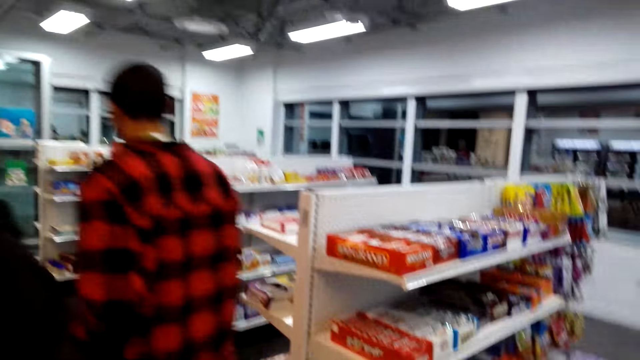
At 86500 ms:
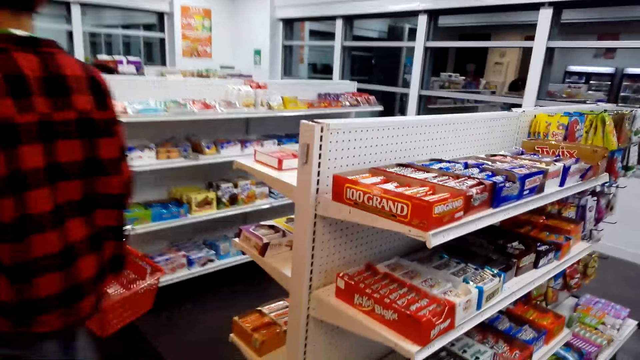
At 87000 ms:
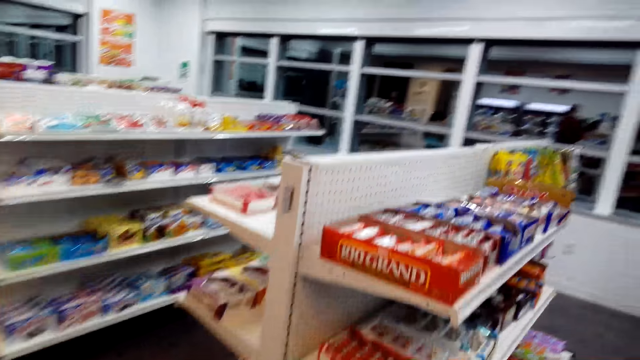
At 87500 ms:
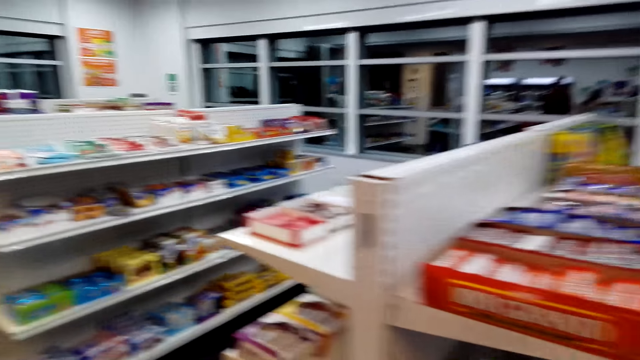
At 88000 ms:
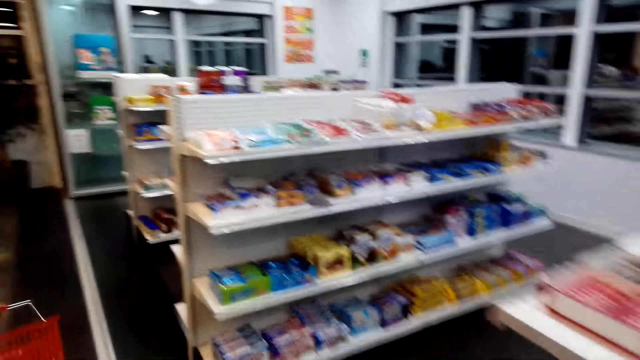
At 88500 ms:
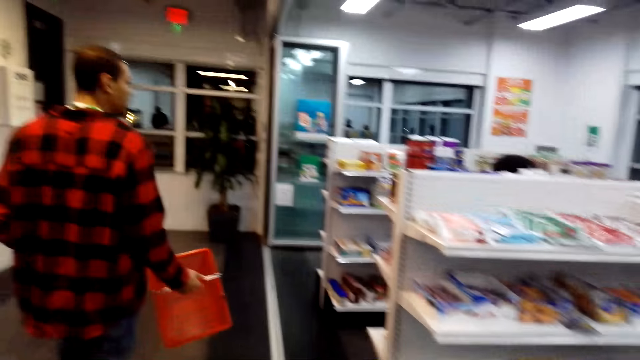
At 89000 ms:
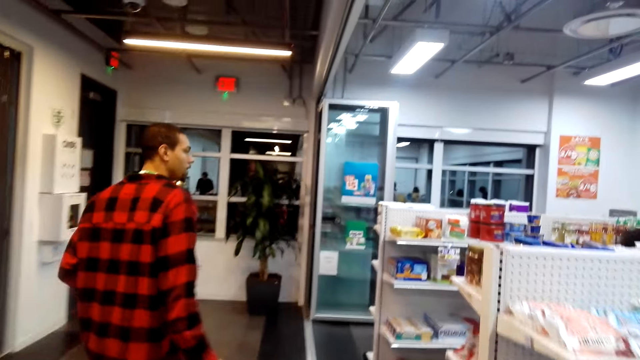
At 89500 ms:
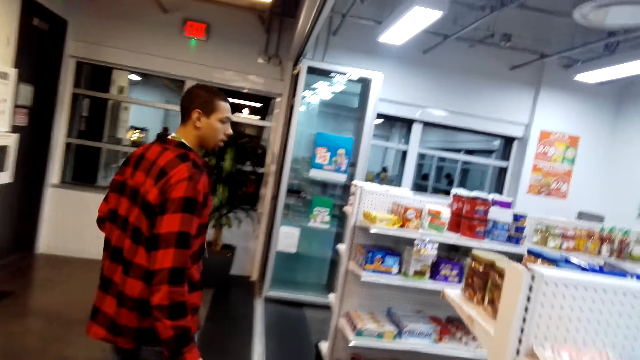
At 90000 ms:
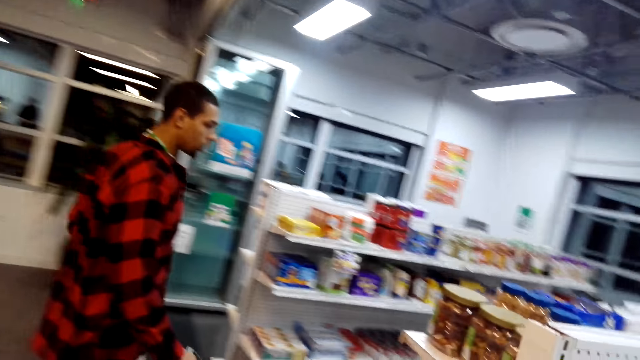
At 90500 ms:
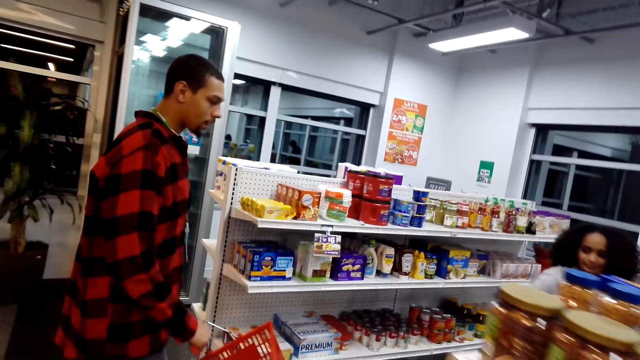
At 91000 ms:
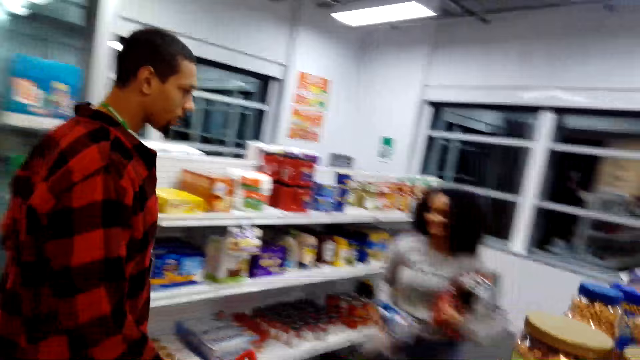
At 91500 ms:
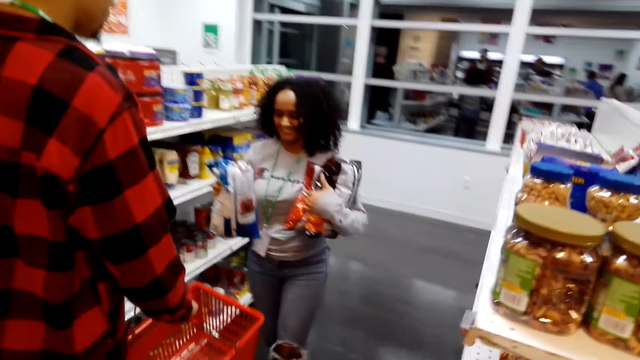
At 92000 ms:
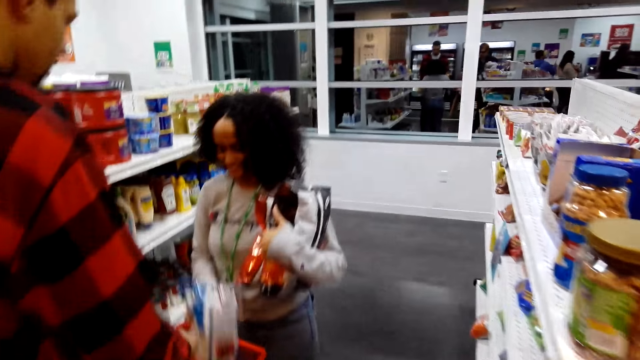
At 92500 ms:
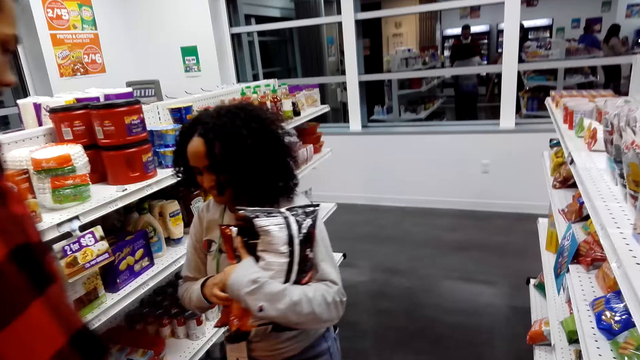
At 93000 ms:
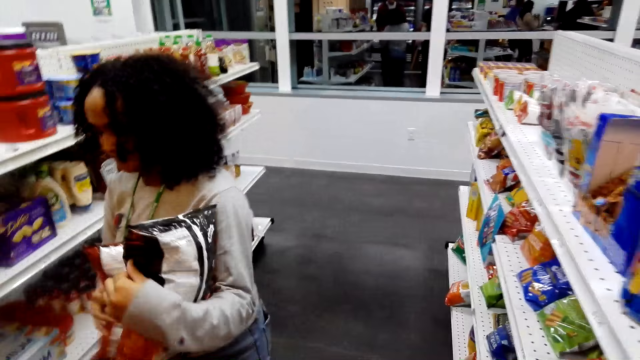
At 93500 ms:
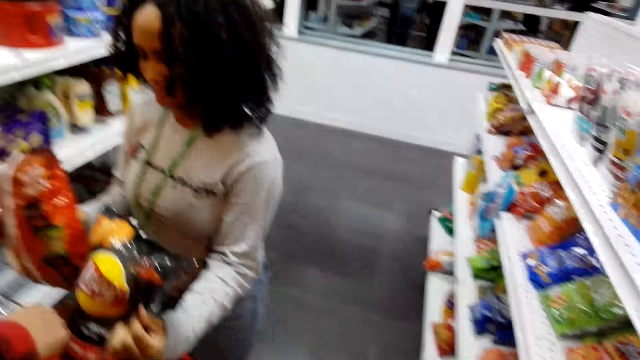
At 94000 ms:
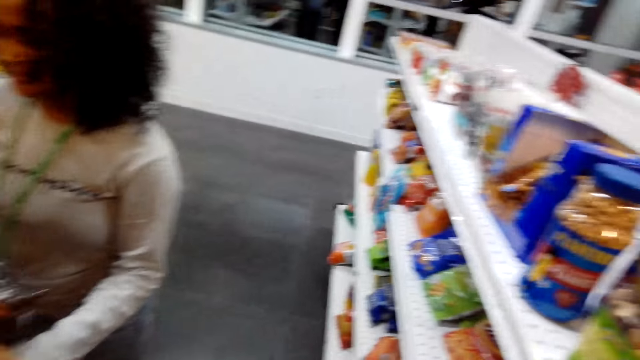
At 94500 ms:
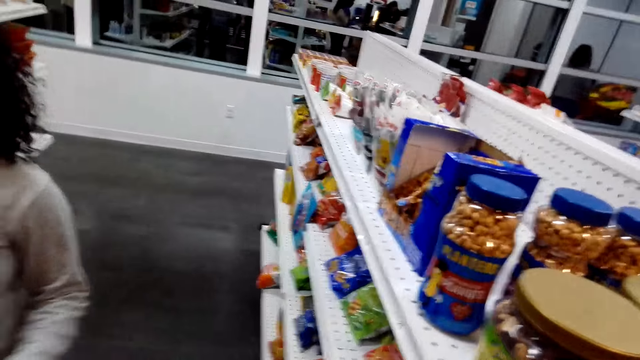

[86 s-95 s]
A person walks with the basket in the supermarket. The person moves the basket. A woman puts packets of snacks in a cart.

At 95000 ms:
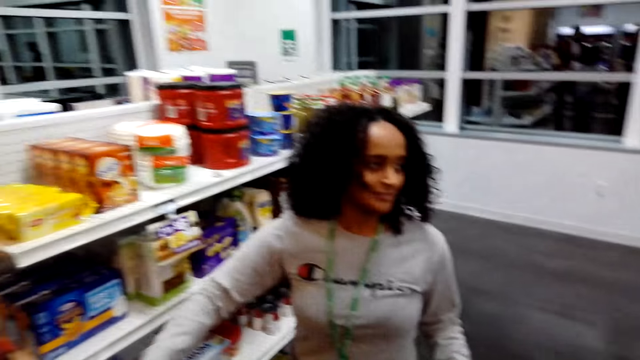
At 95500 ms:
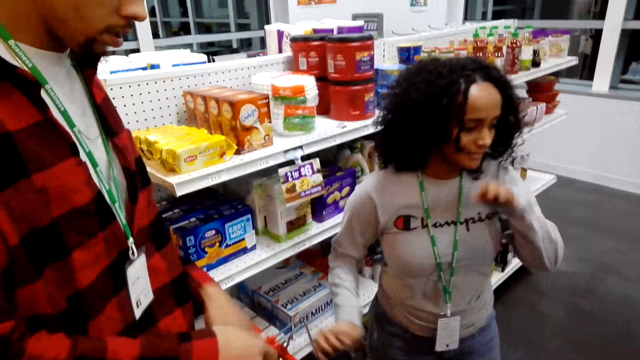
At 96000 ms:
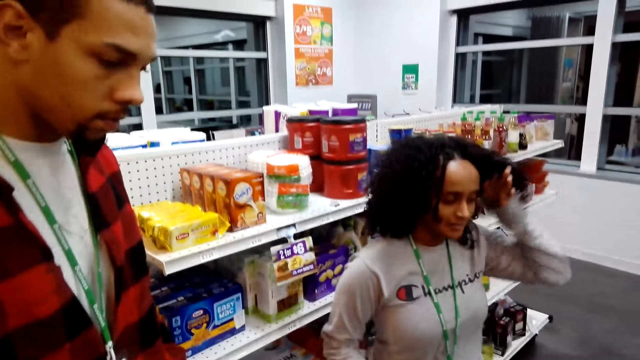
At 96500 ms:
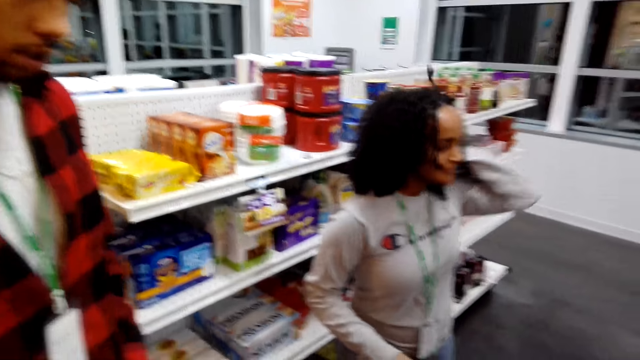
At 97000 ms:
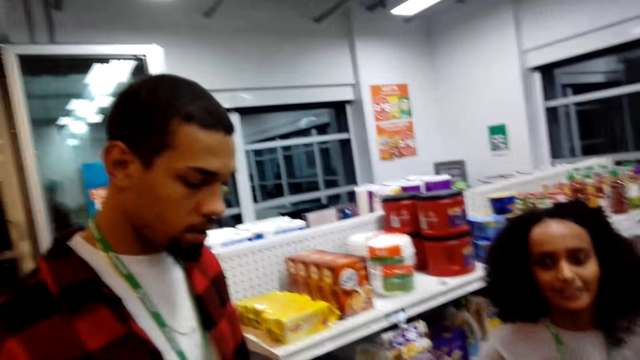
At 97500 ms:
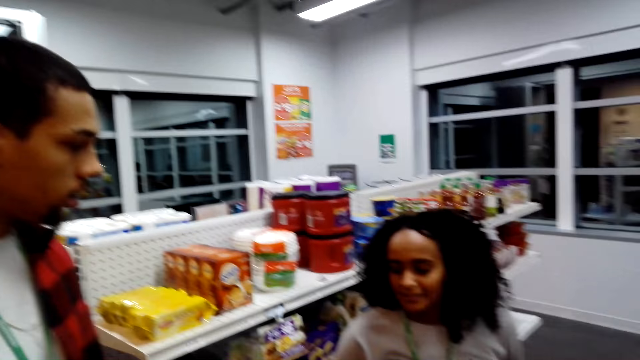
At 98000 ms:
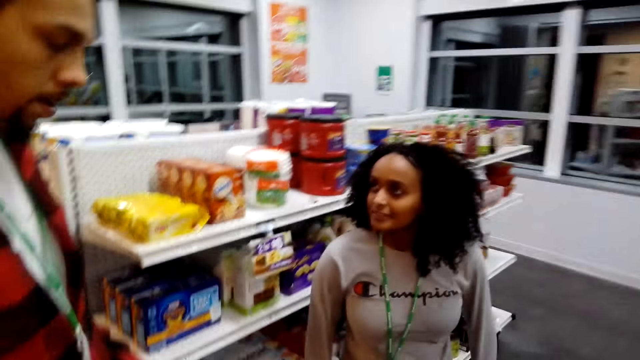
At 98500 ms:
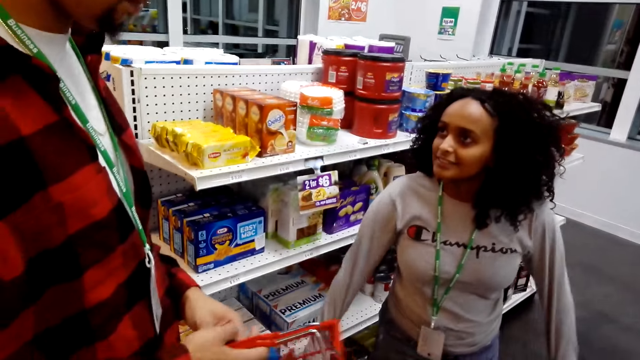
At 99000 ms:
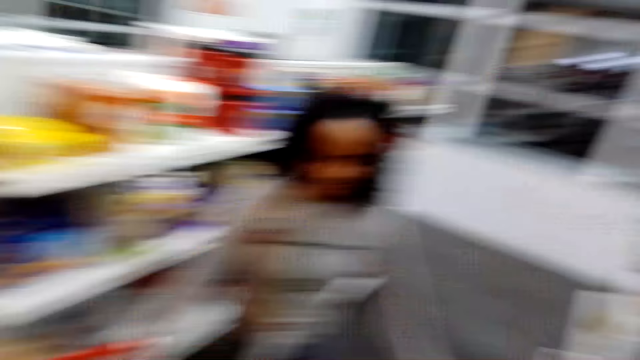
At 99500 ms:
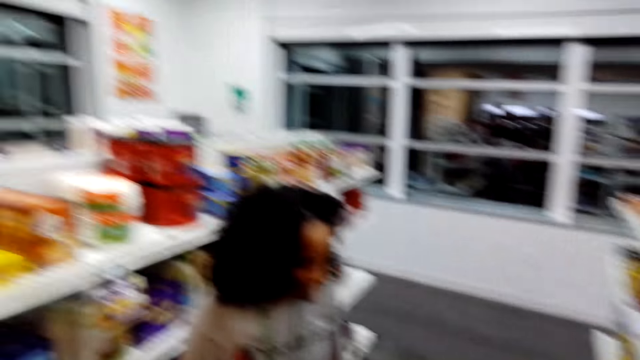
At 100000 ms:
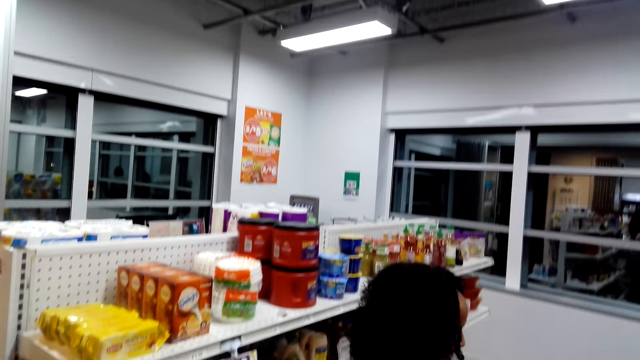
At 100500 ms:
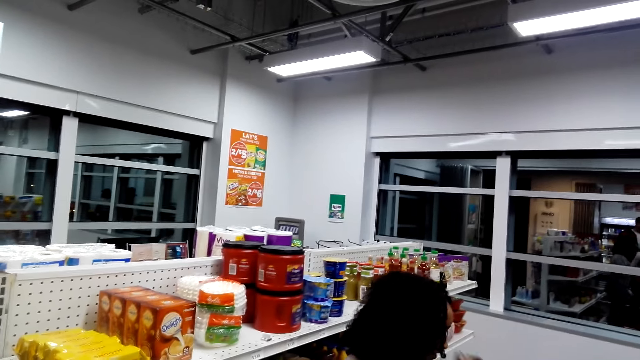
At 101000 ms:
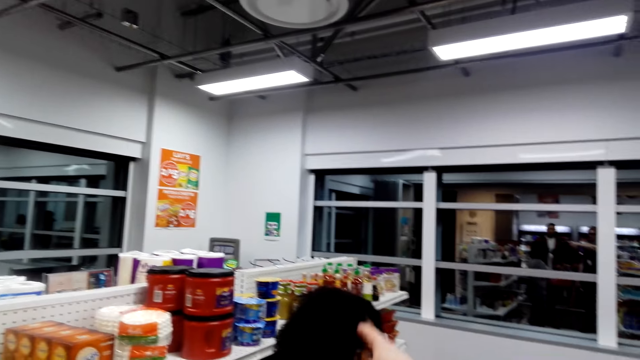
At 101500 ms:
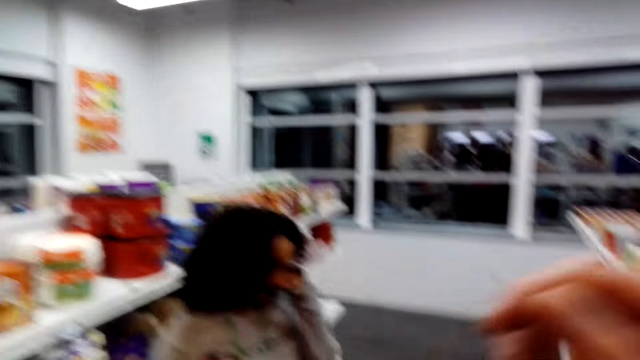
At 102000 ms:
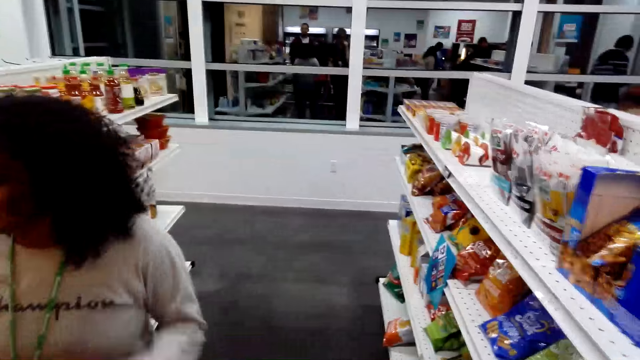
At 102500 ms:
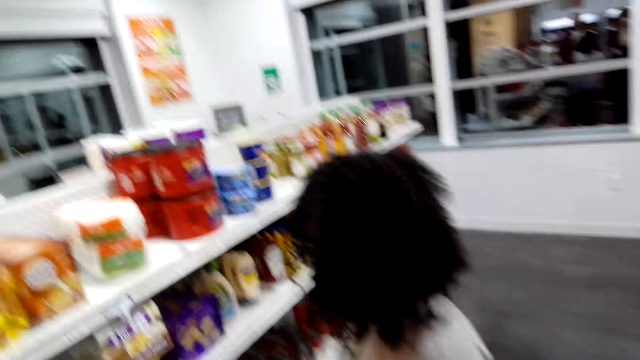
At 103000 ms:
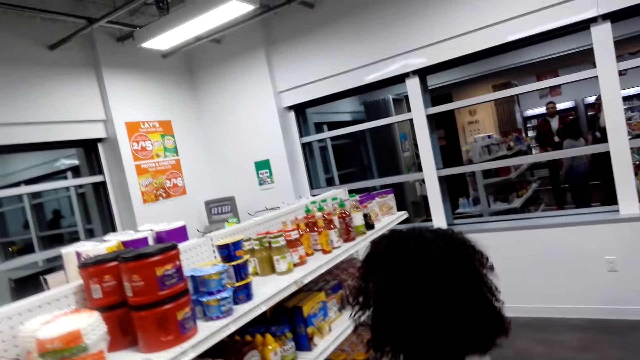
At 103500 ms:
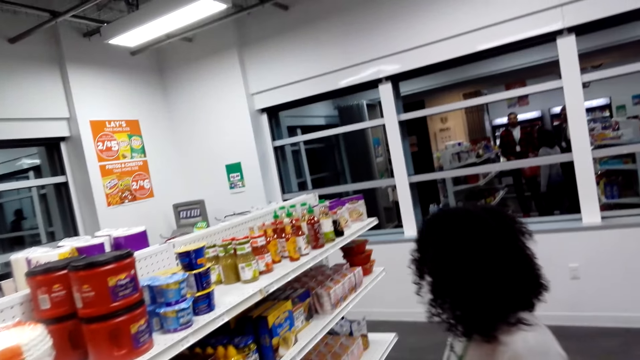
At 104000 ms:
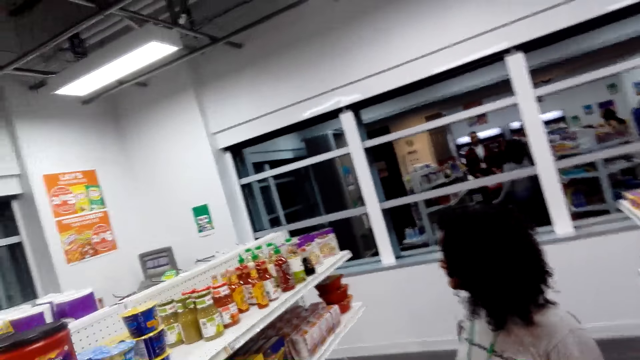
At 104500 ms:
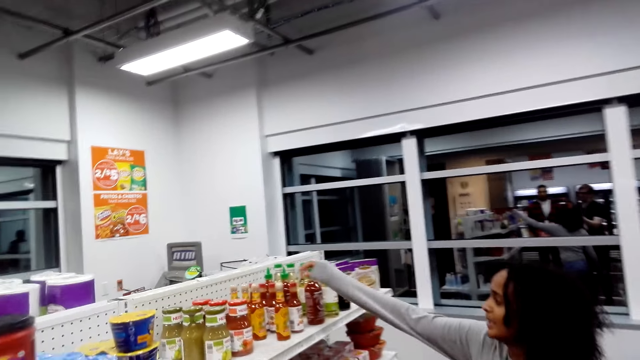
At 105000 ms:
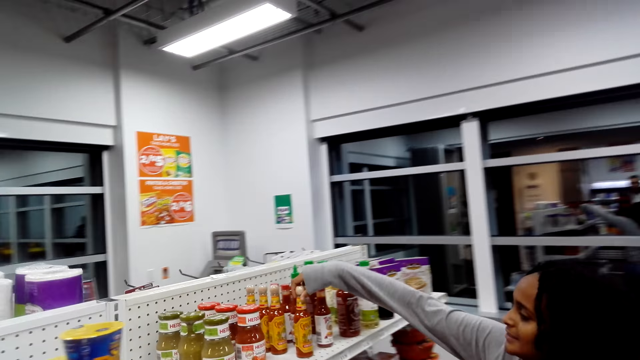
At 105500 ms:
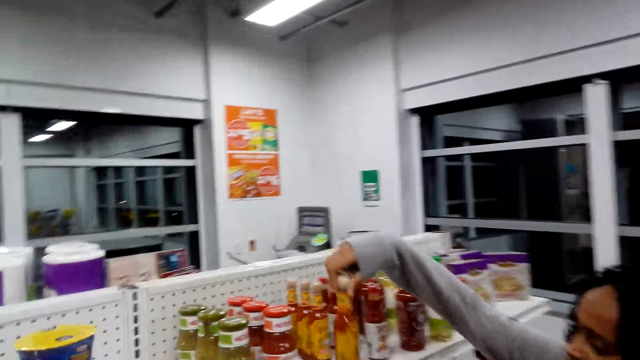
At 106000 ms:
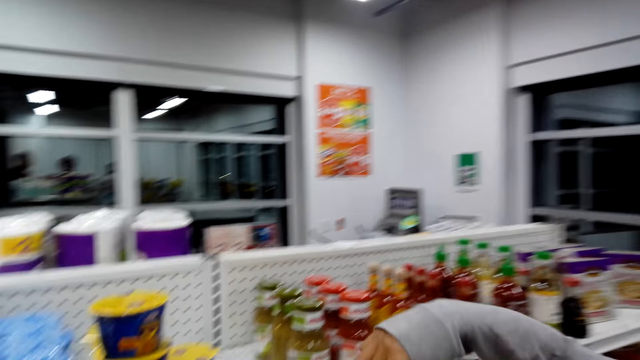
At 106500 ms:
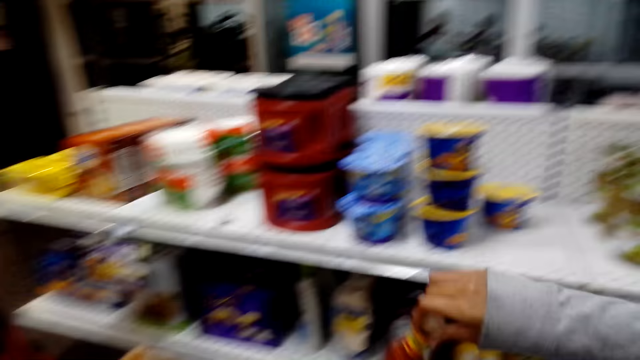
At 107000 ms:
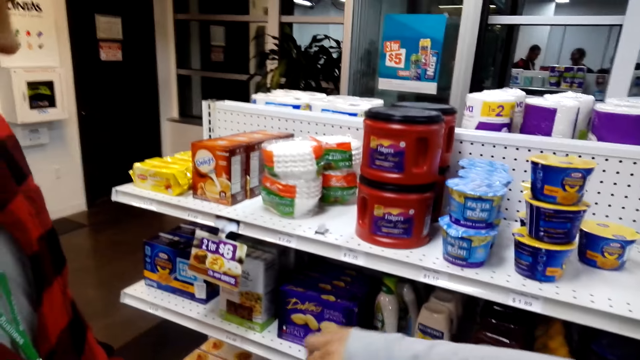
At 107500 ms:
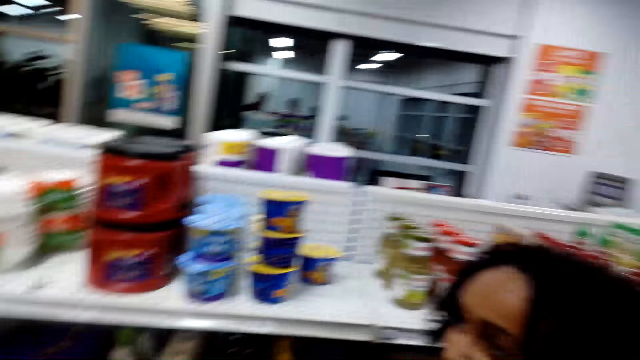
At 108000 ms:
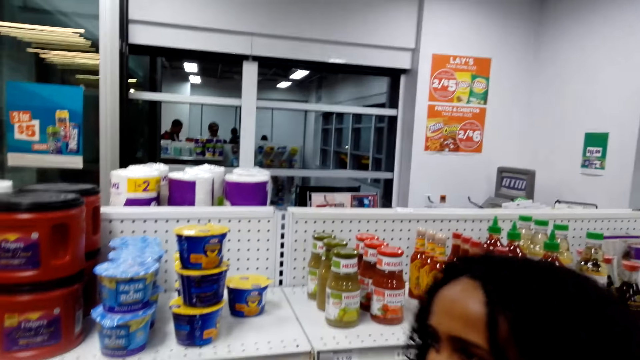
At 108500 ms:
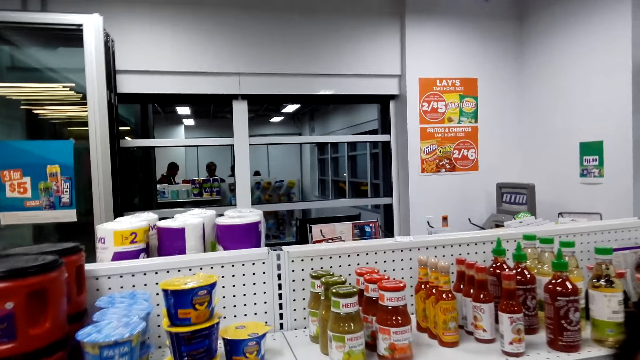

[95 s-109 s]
A woman moves the hand to the hair and straightens the hair. She converses with a person. The person holds the basket. The woman walks to the shelf. The camera wearer points a finger at the soy sauce. The woman picks up a bottle of soy sauce on a shelf. She puts the bottle of soy sauce in a cart.
